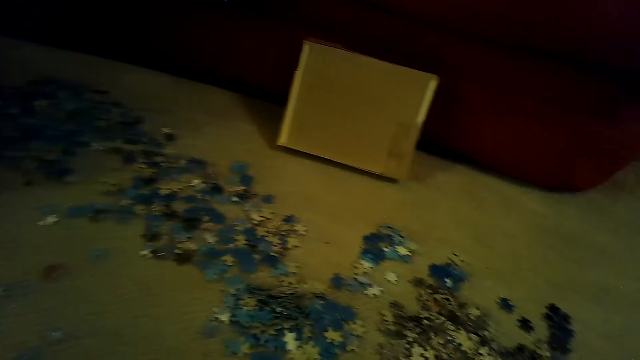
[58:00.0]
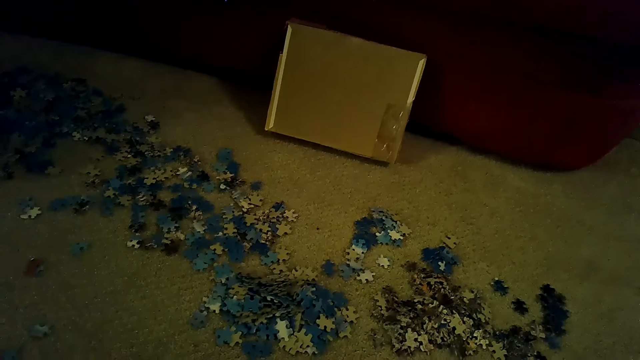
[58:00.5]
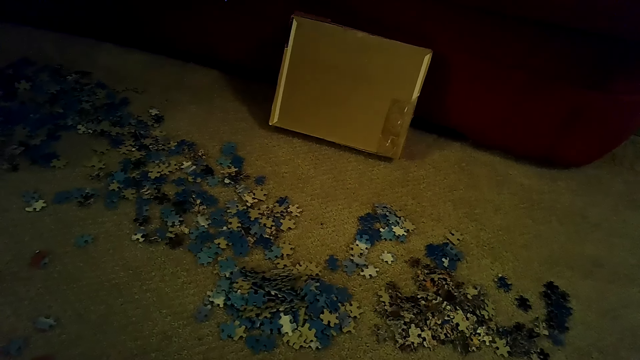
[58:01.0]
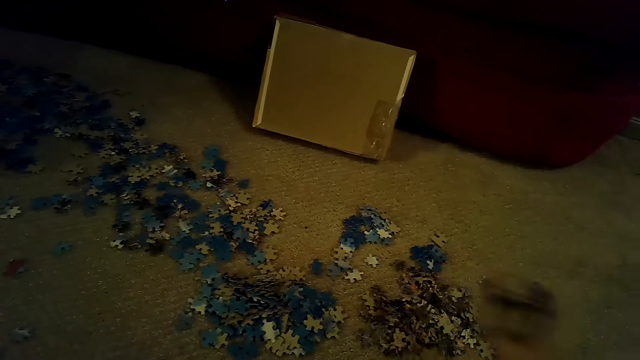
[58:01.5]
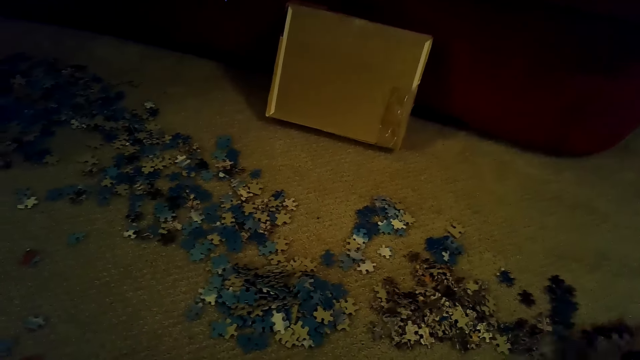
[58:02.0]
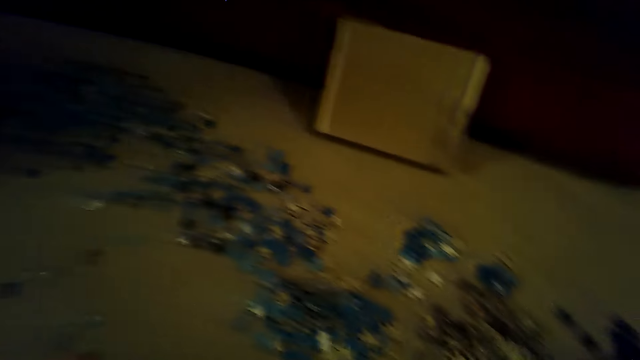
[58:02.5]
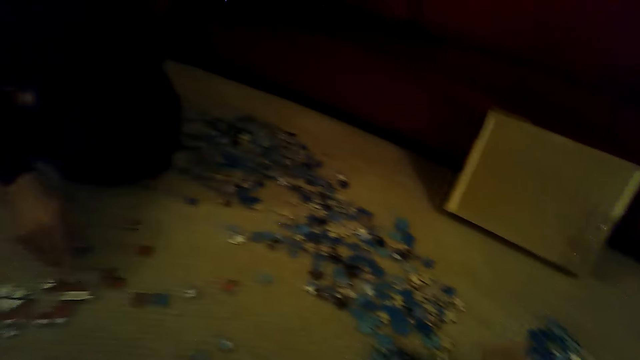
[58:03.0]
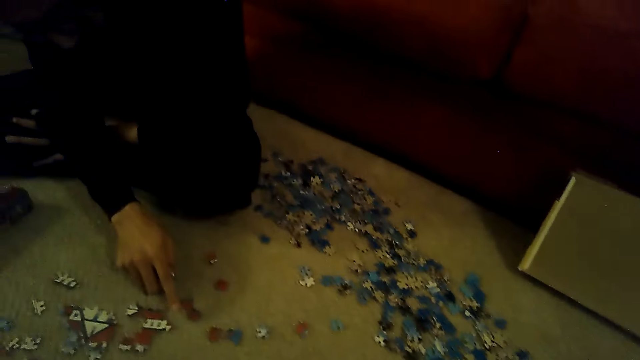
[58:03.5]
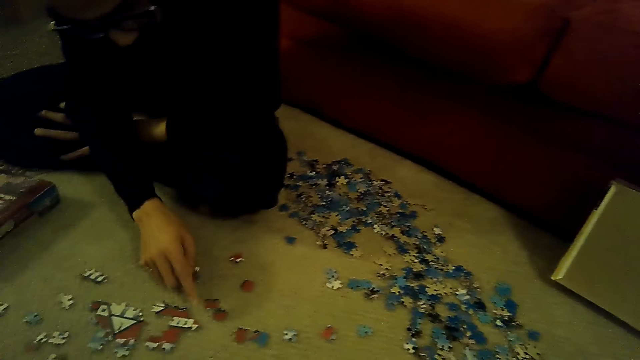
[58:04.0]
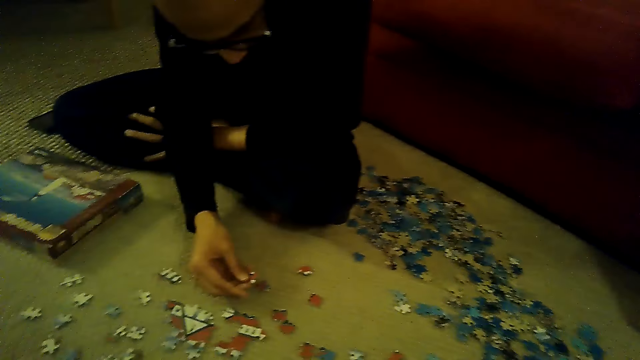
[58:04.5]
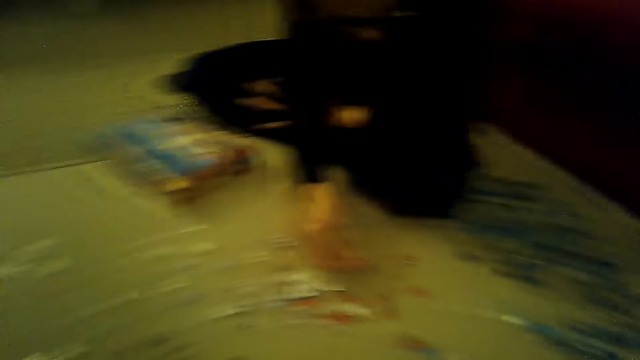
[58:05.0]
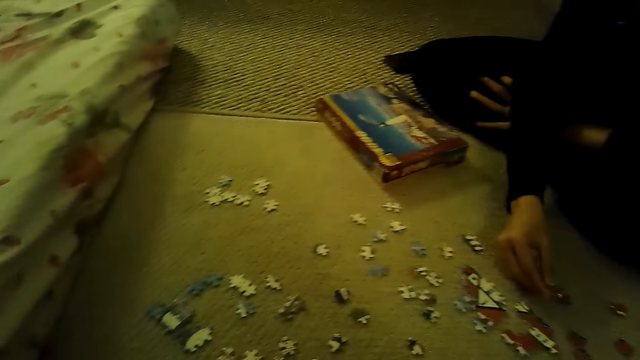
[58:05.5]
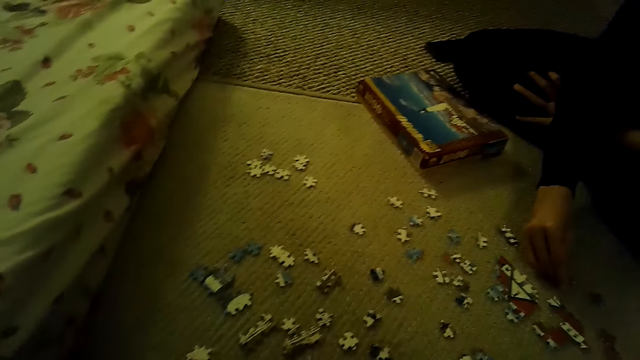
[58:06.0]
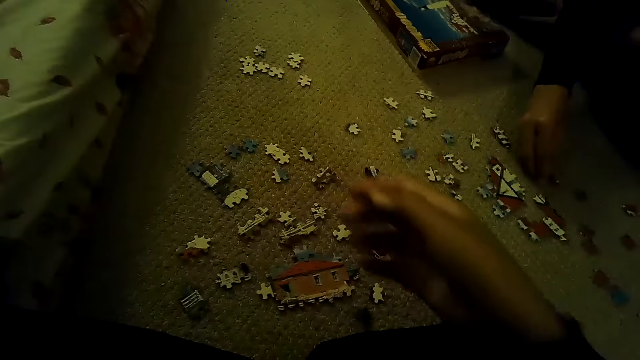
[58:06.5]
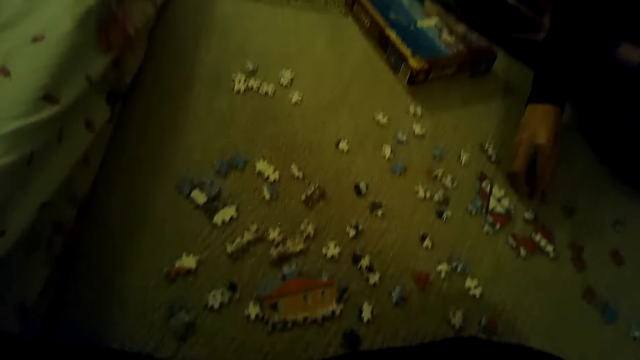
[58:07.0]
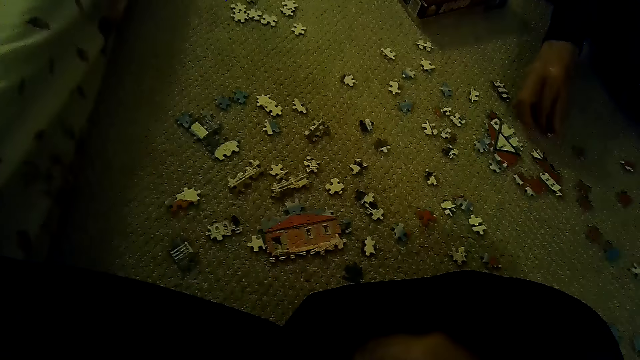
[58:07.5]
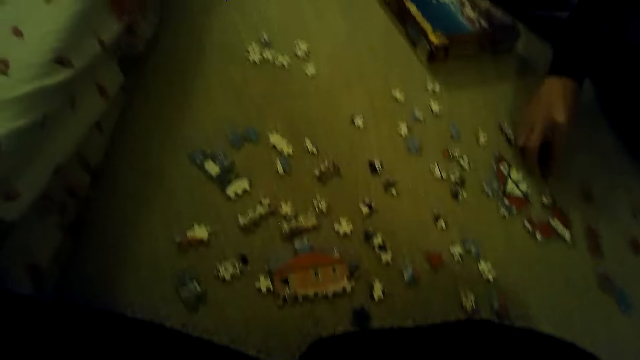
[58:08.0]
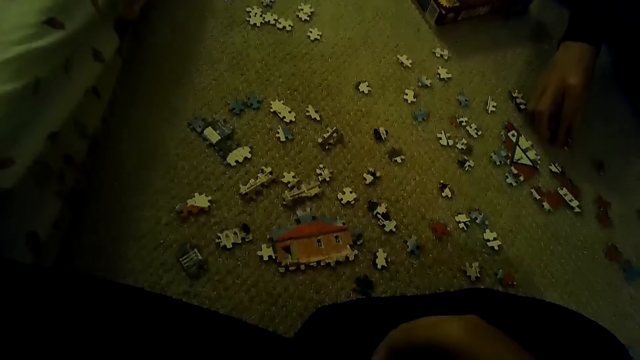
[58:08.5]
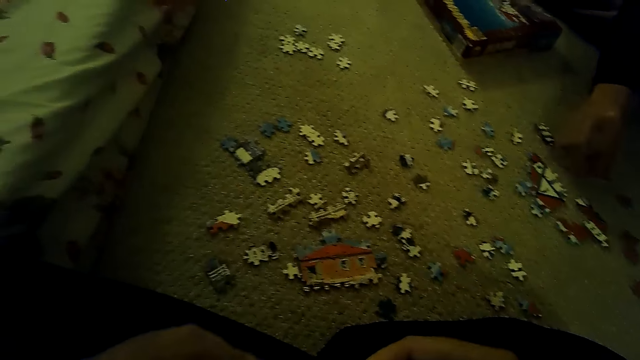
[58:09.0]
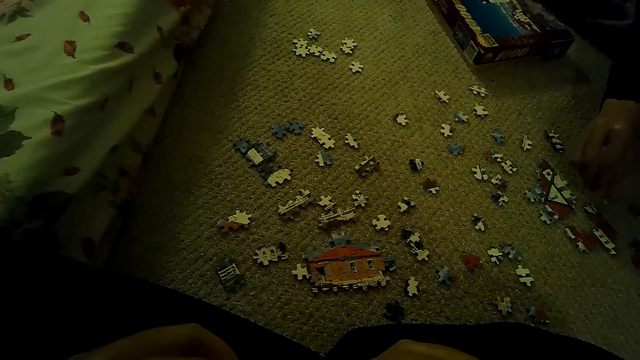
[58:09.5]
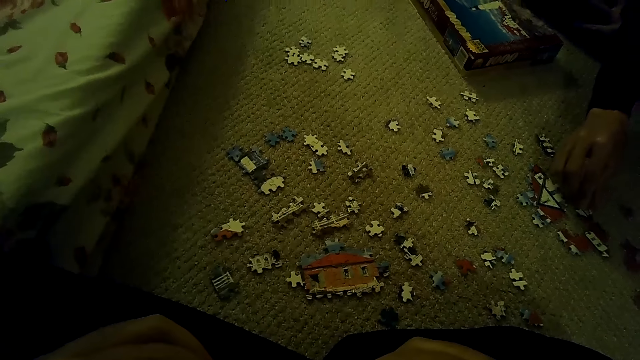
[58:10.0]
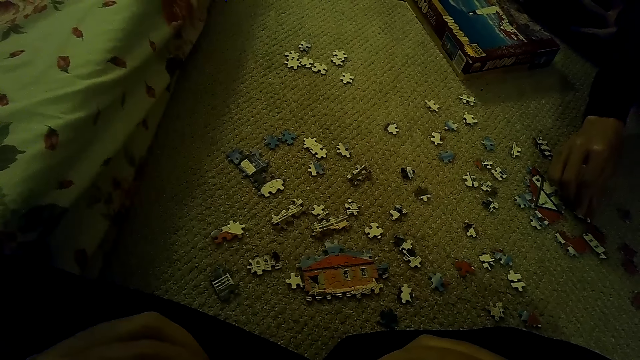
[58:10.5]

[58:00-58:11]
The camera wearer moves the hand.

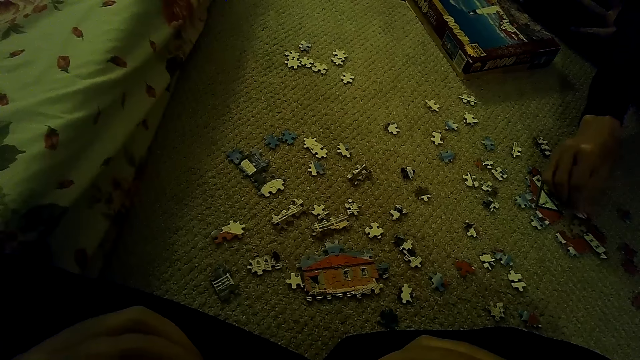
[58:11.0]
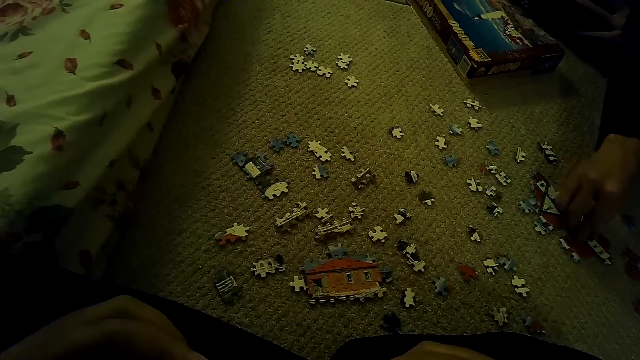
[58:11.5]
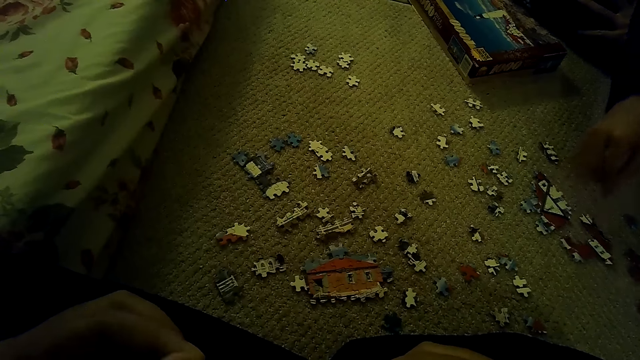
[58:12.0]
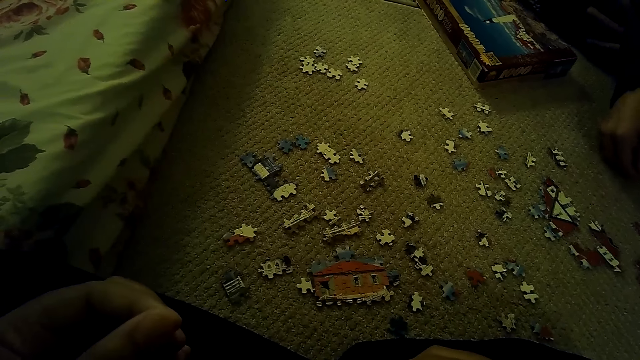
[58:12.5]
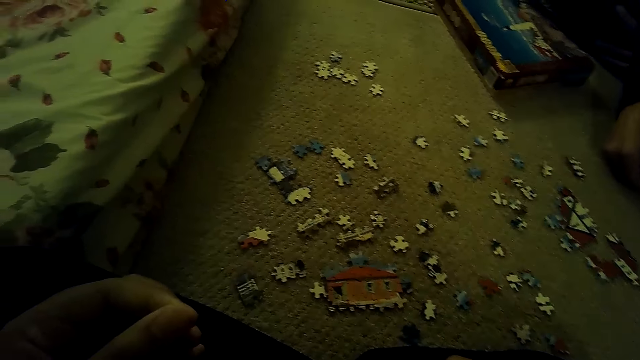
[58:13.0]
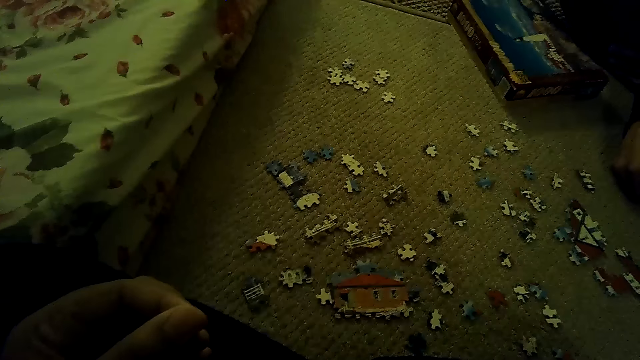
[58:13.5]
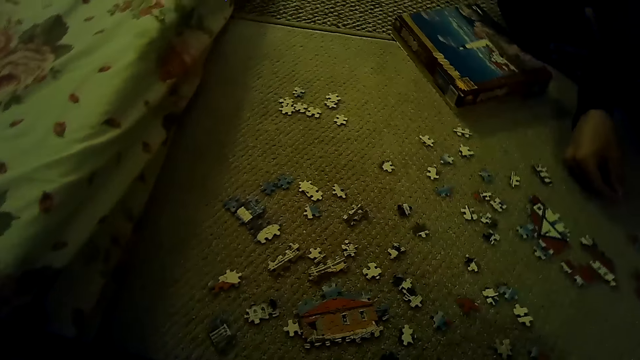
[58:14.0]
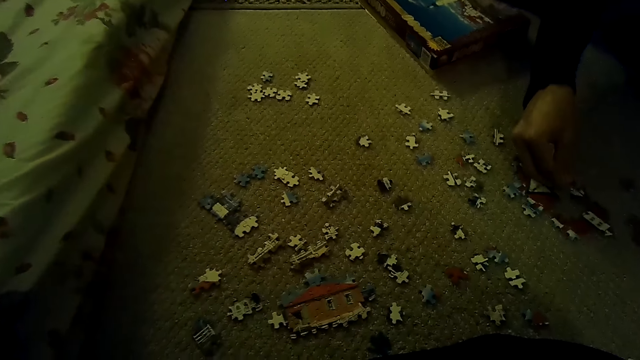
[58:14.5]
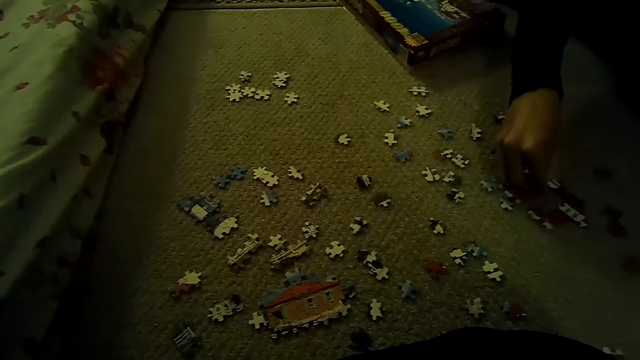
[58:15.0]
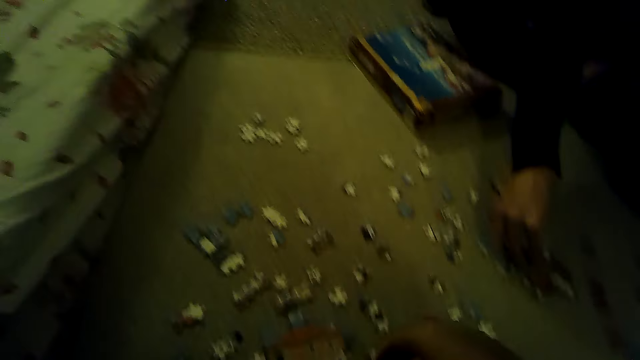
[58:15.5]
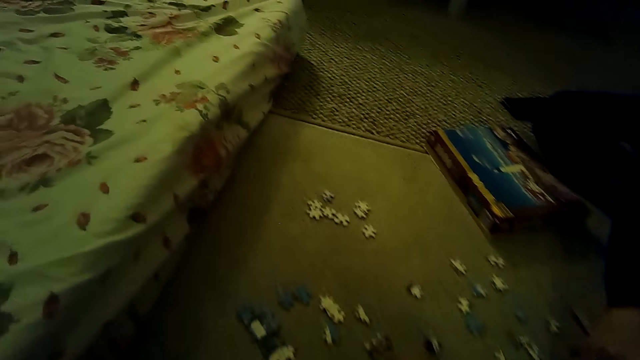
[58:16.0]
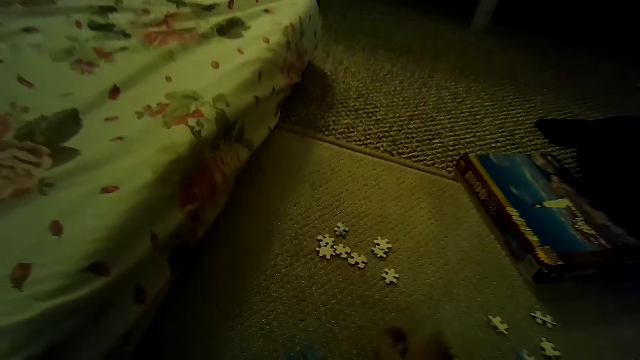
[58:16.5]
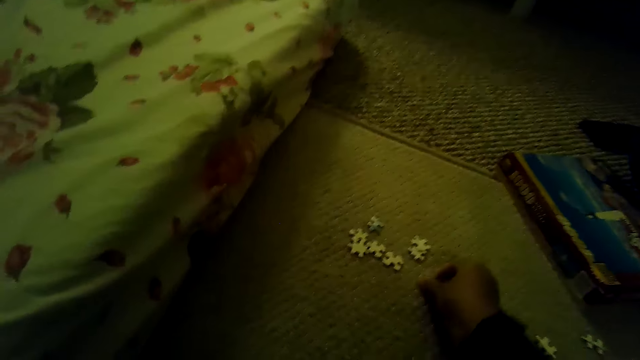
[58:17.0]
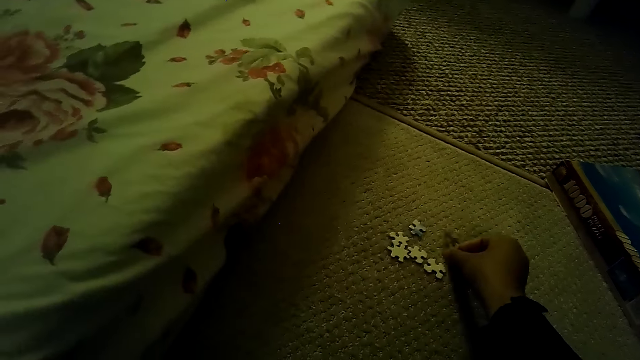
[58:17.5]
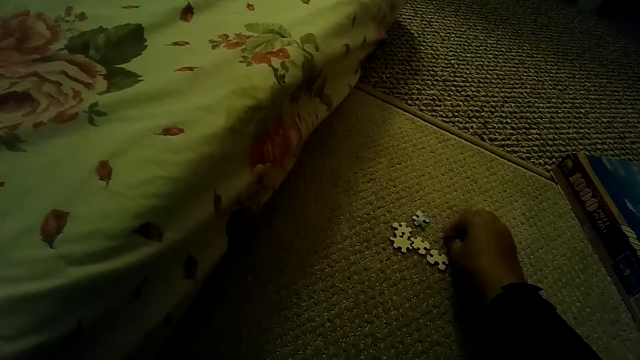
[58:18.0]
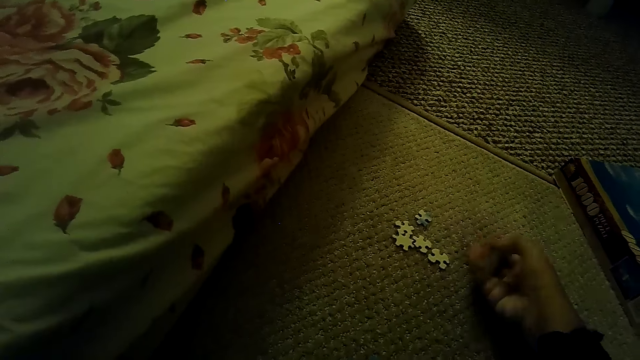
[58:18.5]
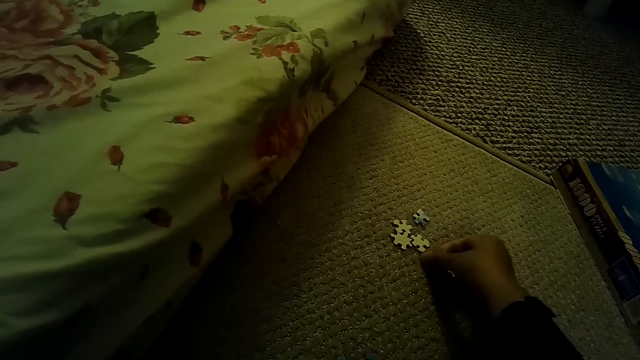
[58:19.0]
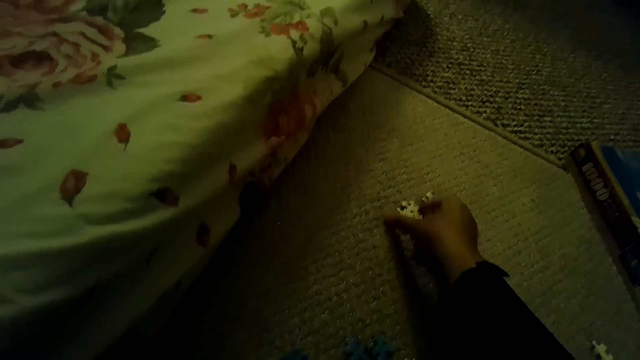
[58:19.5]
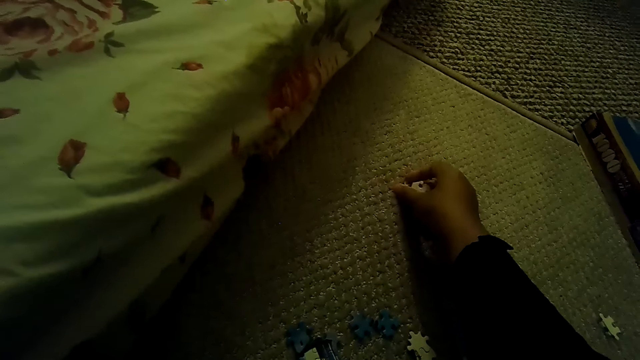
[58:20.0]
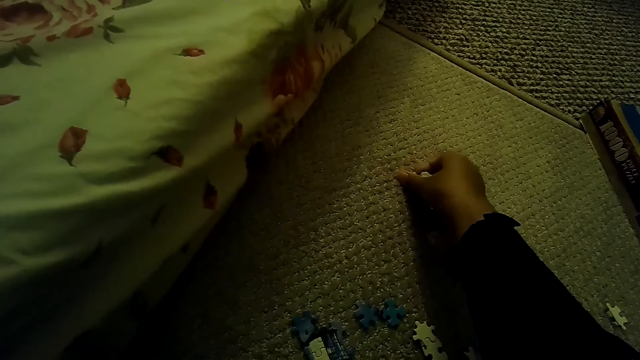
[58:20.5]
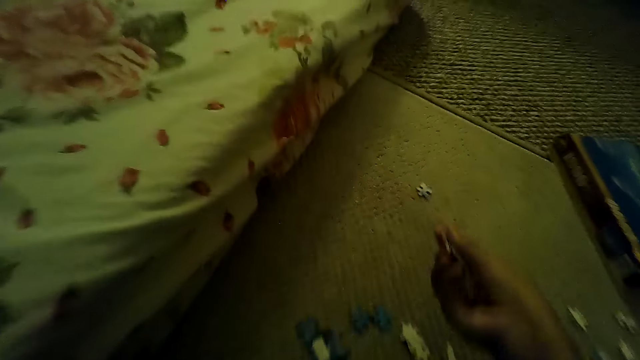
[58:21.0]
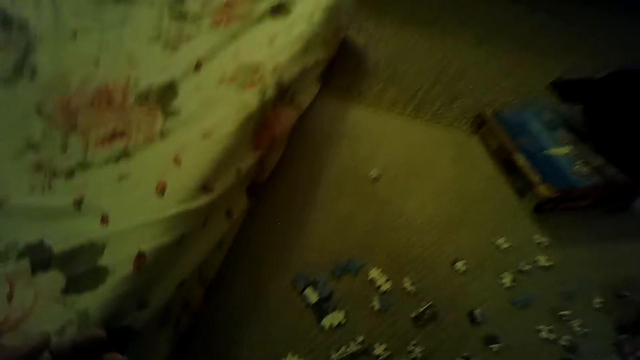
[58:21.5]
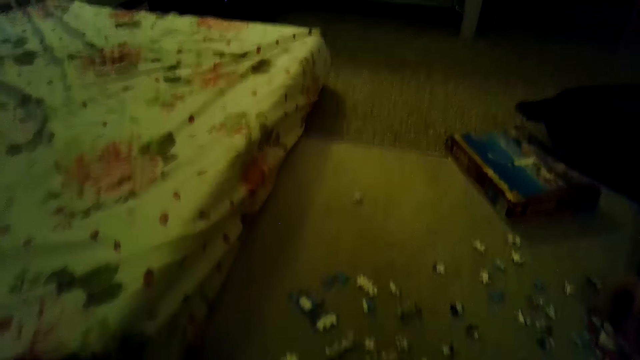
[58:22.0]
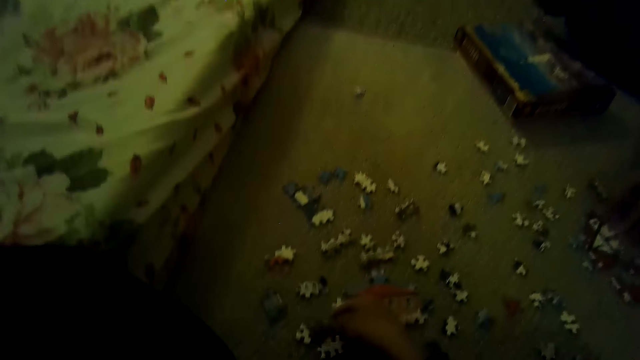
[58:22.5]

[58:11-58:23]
A person joins the puzzle pieces. The camera wearer picks the puzzle pieces. They play the jigsaw puzzle game.
